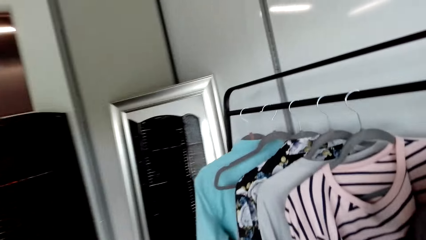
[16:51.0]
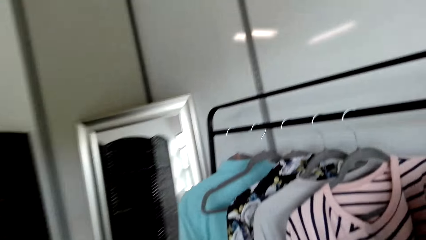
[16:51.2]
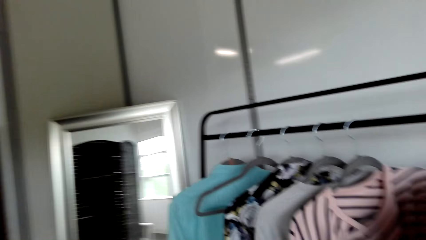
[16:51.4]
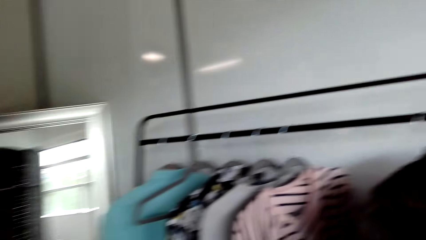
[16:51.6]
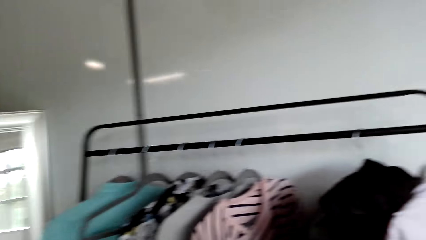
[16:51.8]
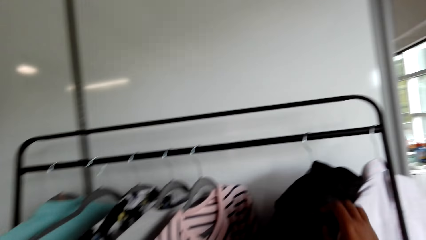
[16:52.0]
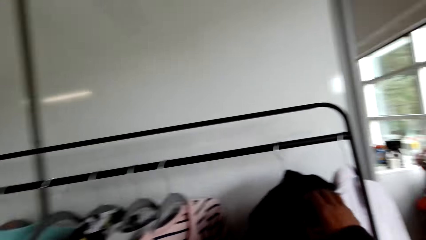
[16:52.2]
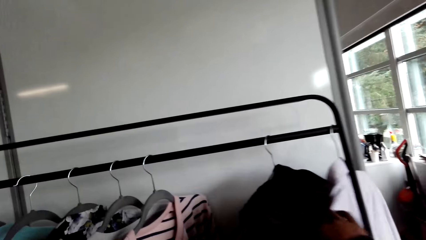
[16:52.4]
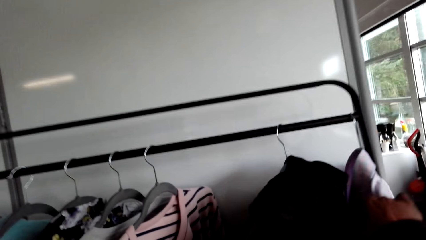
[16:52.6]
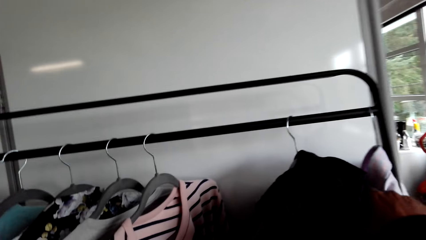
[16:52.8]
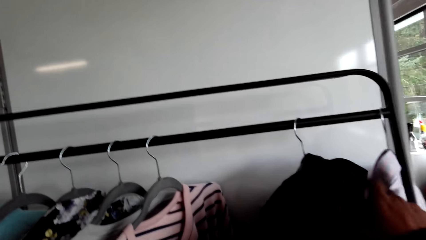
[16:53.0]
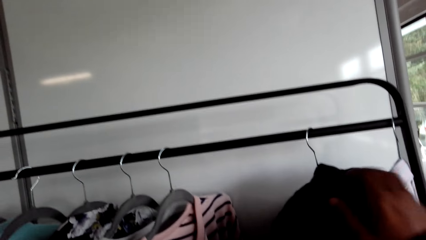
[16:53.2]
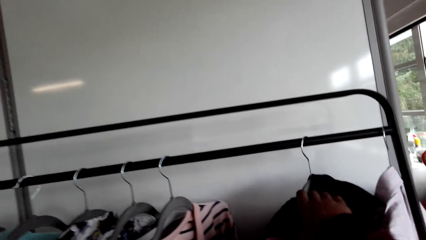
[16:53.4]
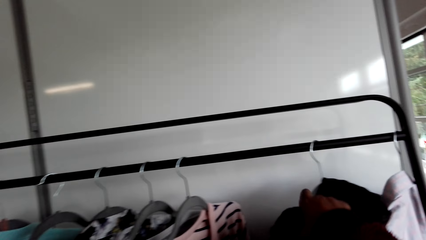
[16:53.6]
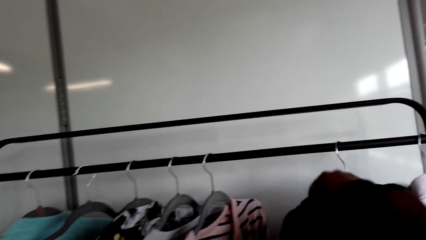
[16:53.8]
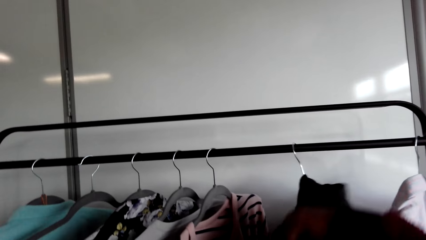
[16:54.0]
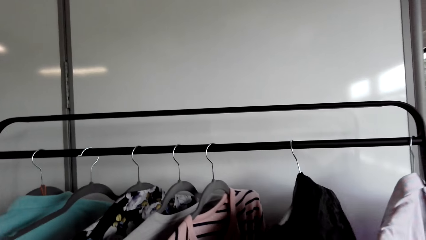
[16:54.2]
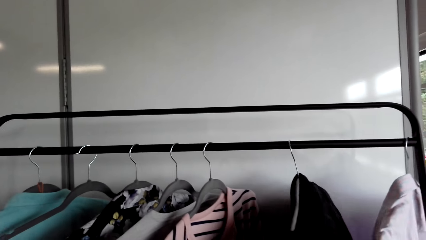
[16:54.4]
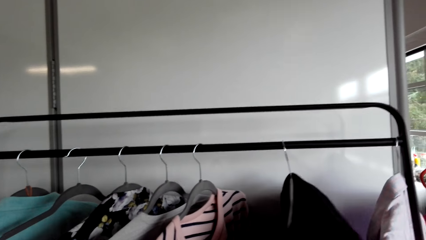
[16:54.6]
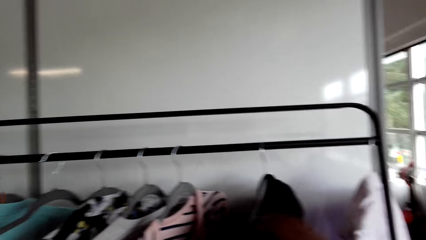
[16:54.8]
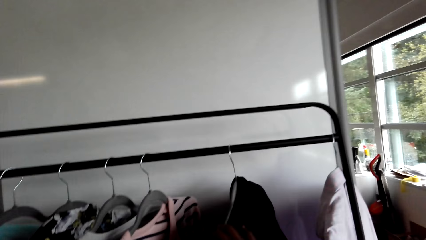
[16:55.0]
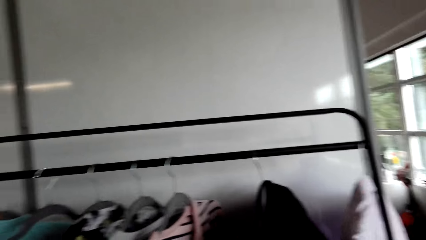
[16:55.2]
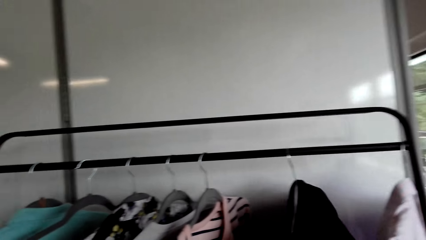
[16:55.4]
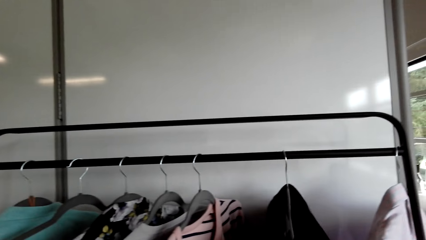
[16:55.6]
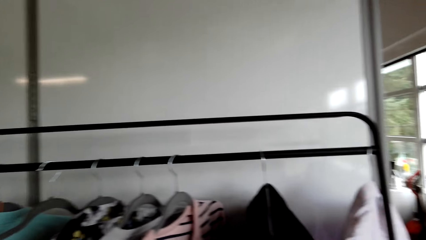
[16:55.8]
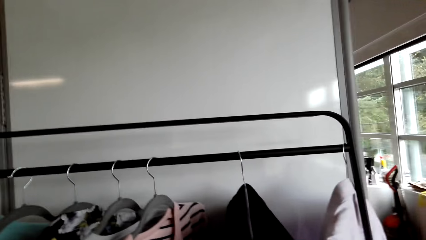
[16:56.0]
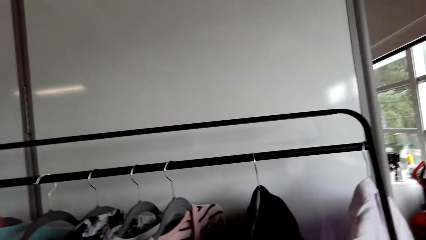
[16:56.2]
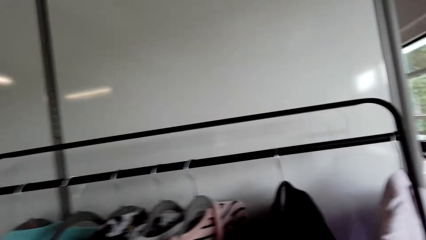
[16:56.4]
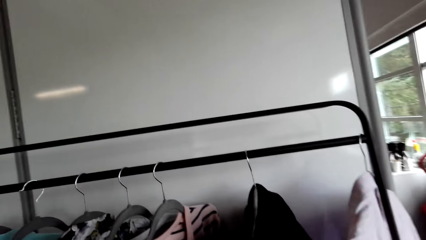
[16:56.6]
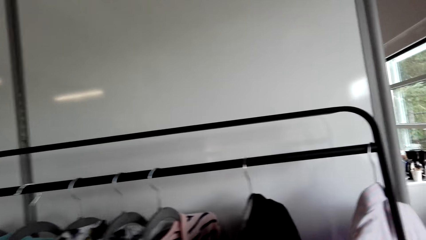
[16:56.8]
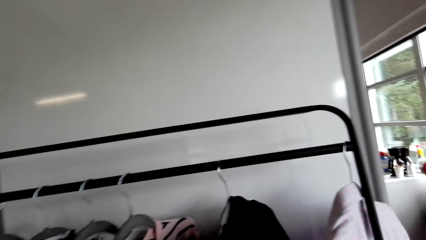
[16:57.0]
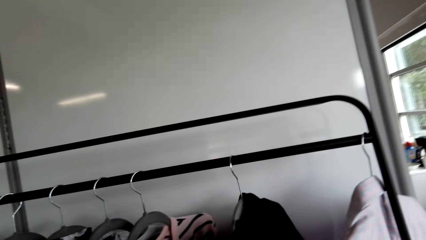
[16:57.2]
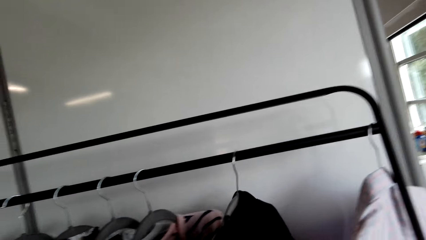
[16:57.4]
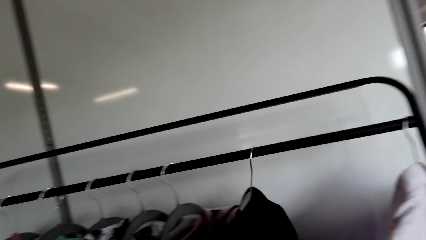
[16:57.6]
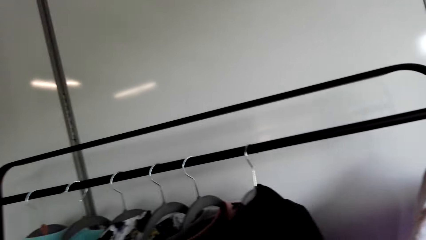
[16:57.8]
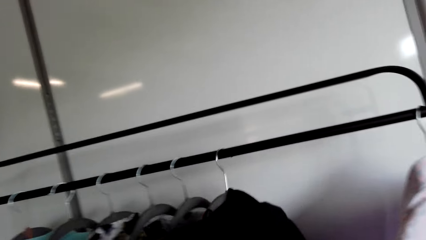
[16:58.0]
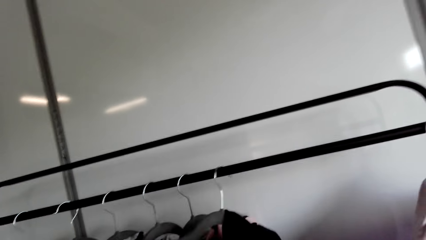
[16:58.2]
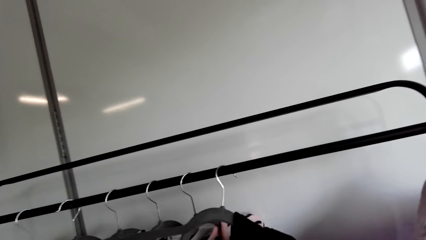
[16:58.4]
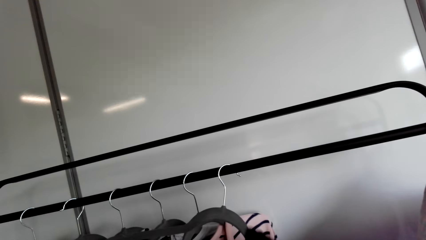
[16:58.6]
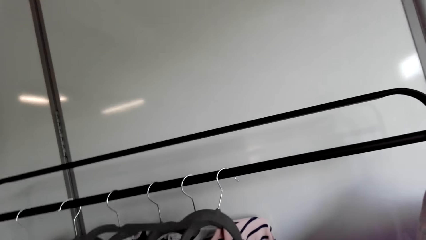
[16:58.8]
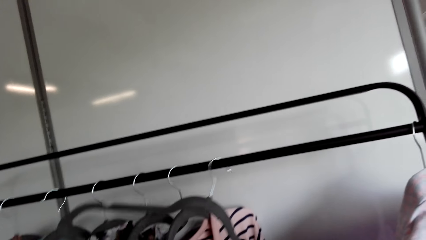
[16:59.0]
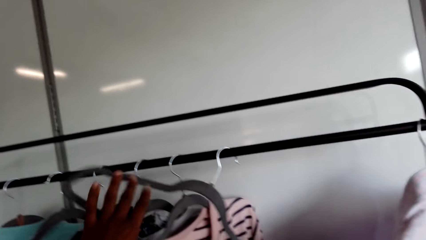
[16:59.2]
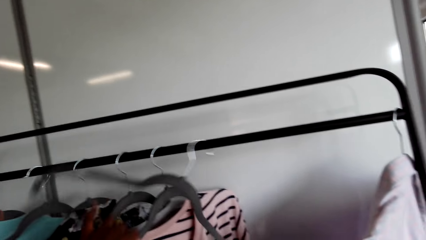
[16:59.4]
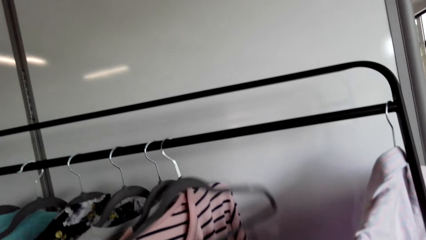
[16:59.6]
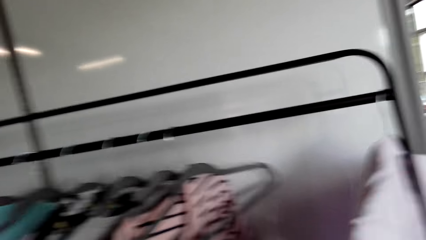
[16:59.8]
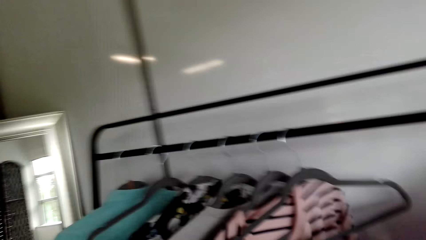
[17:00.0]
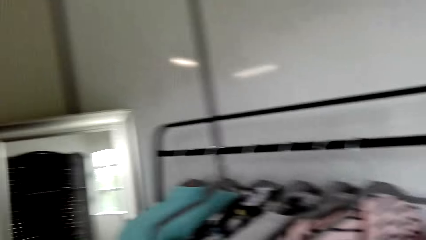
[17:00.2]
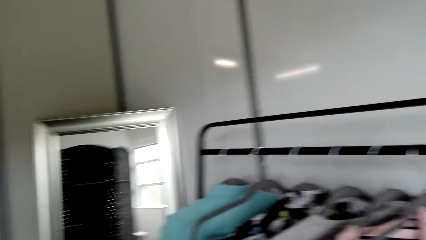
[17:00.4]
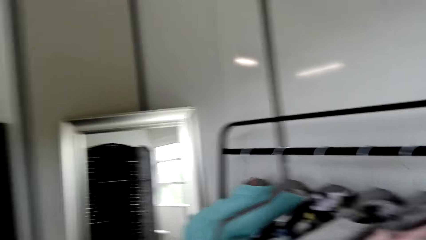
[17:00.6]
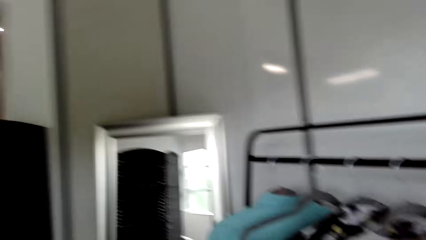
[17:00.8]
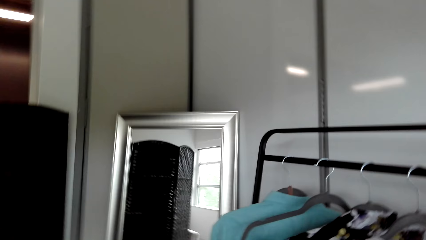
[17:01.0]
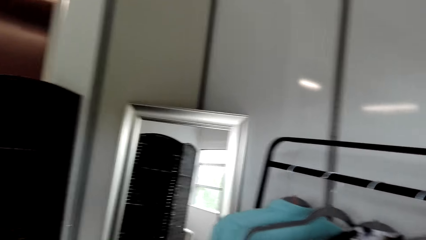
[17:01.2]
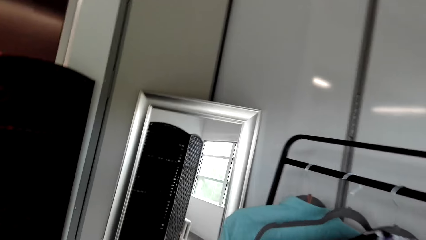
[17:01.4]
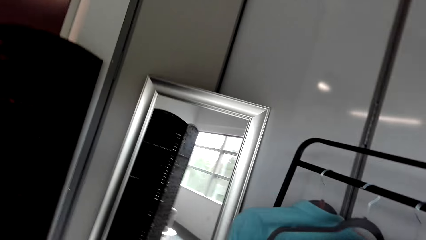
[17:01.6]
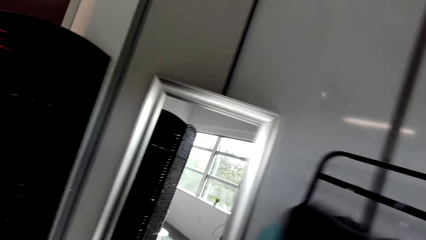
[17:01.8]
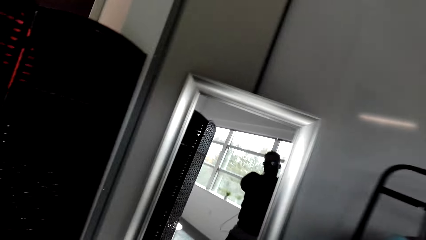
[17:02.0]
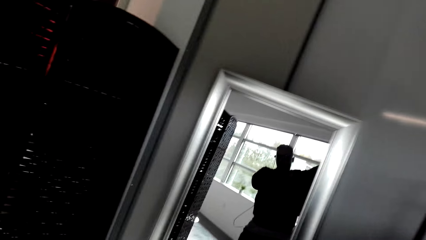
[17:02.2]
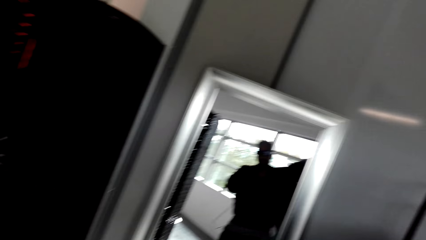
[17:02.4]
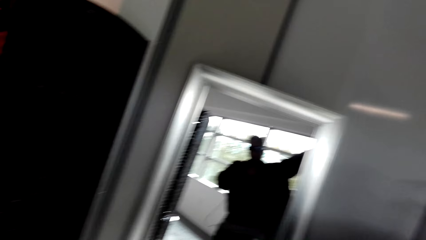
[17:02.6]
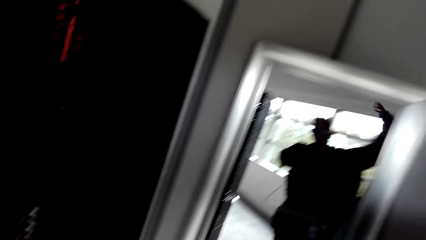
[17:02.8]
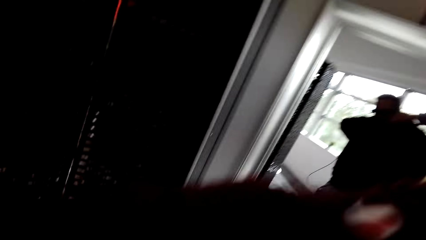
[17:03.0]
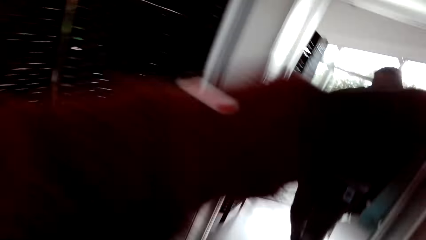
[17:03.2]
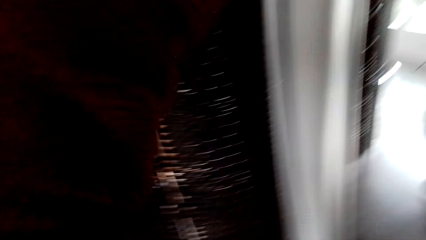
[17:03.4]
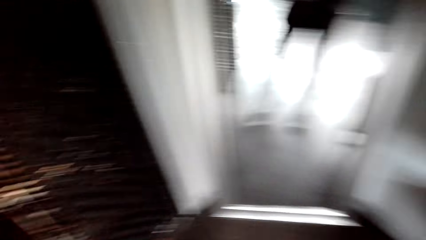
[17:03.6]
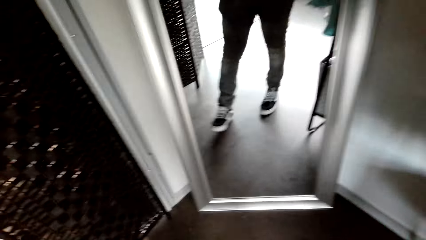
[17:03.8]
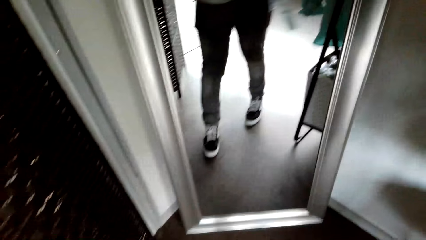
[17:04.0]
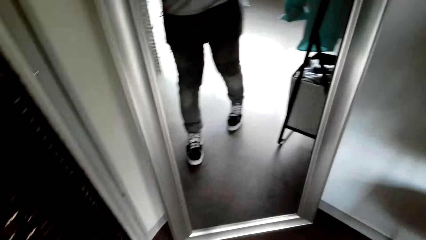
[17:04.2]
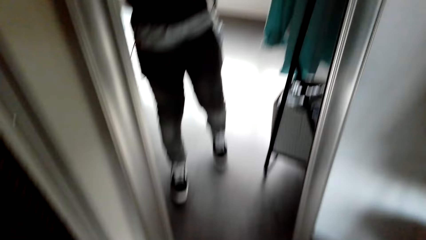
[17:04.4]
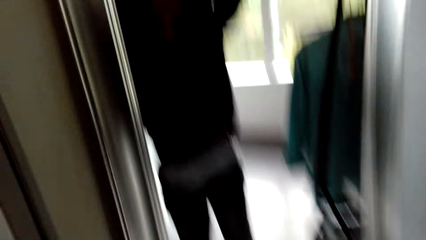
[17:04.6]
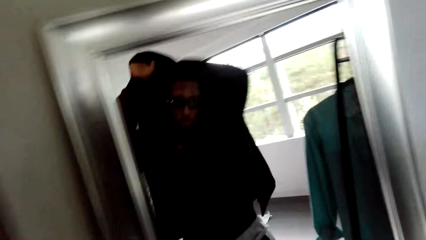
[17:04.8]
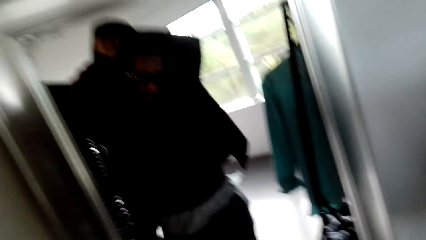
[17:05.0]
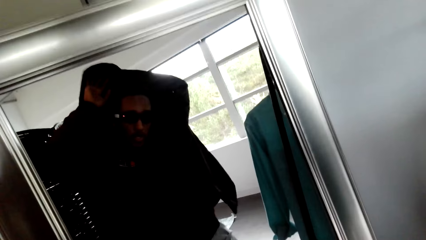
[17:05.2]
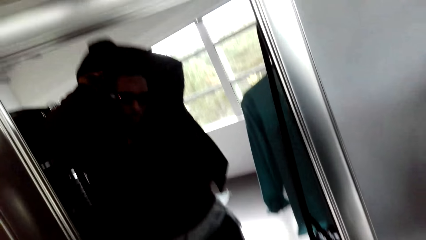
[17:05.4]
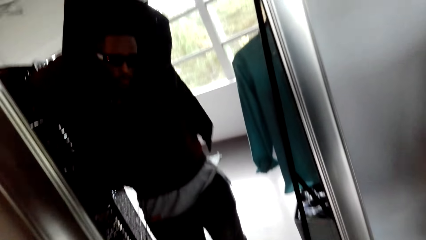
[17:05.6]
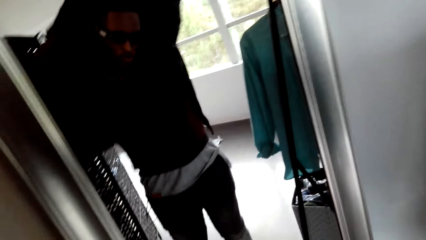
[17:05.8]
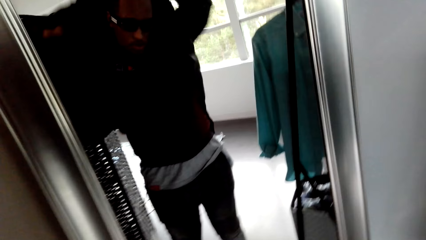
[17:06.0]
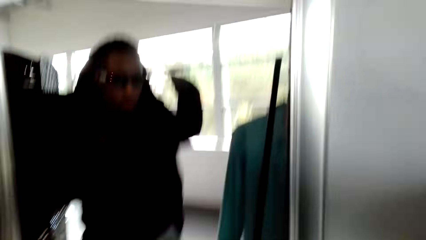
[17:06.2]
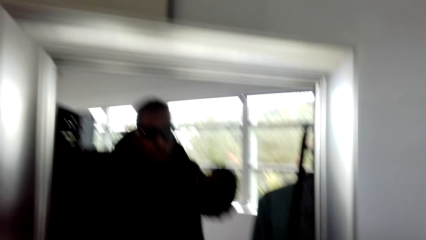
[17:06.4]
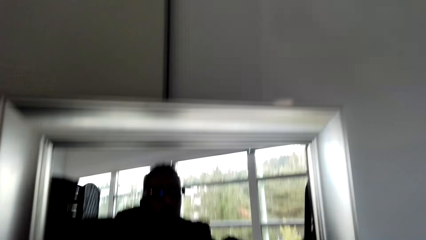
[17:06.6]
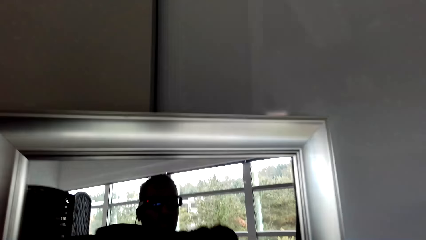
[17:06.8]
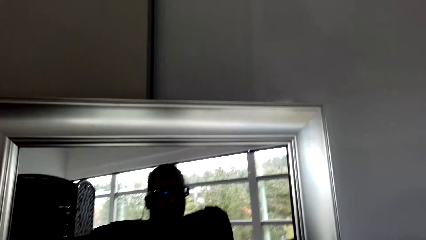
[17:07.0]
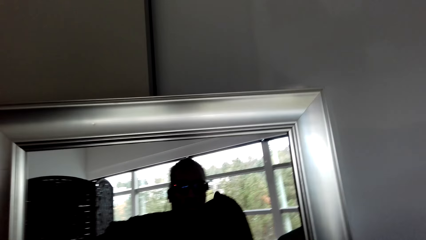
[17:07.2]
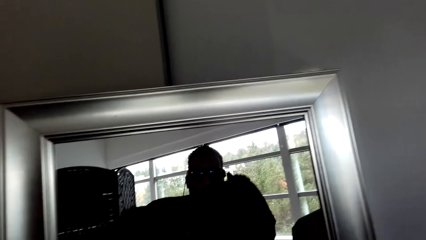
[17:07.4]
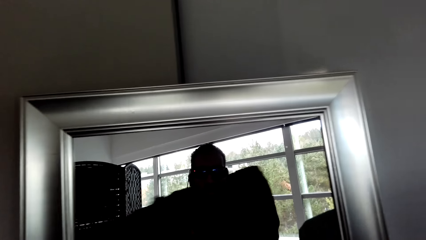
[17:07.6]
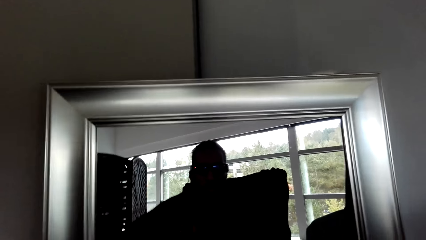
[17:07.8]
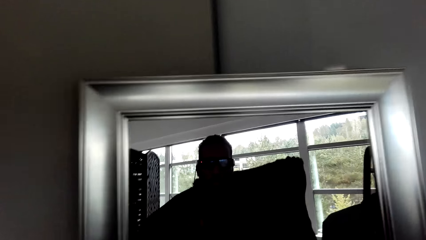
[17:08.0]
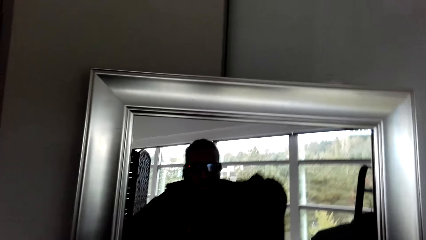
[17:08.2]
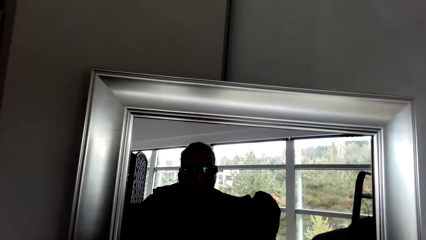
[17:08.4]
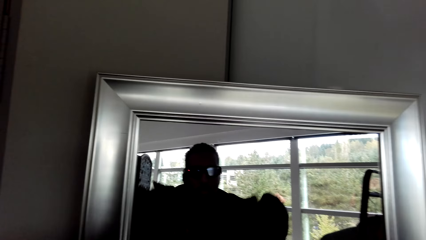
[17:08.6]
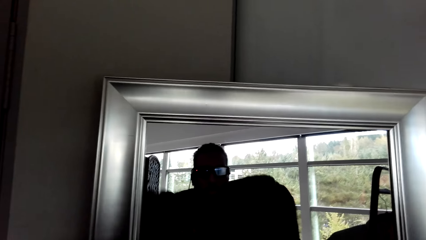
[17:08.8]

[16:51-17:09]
The camera wearer moves a jacket on a hanger. They remove the jacket on the hanger. They walk in a room. They put on the jacket. They look in a mirror.
